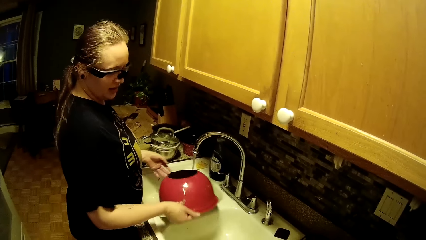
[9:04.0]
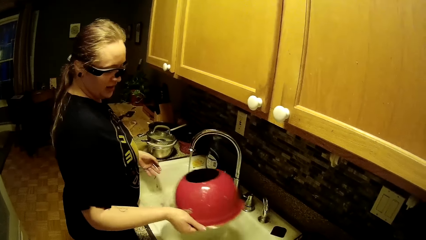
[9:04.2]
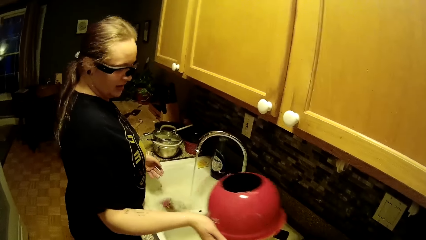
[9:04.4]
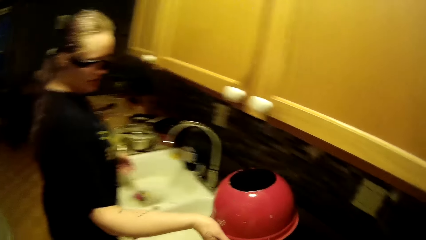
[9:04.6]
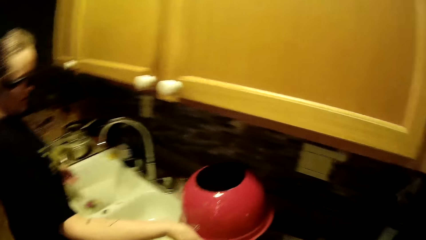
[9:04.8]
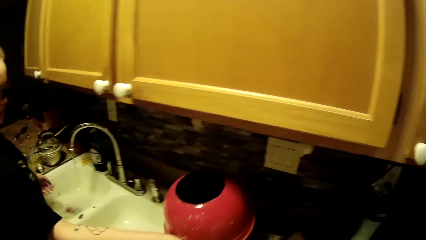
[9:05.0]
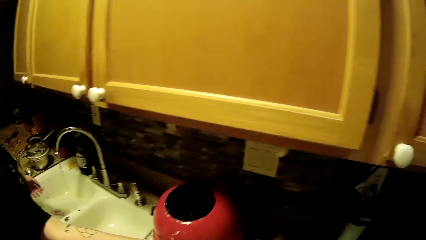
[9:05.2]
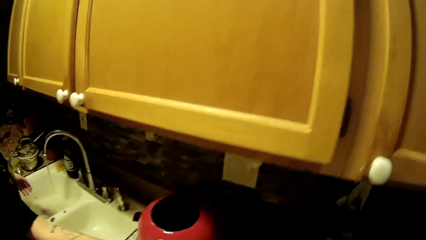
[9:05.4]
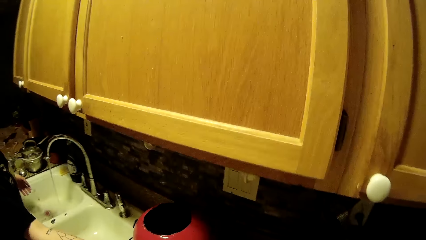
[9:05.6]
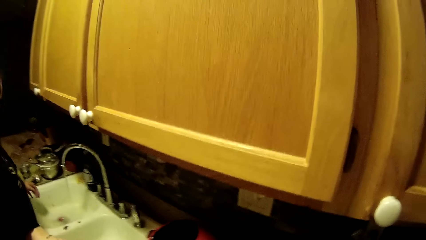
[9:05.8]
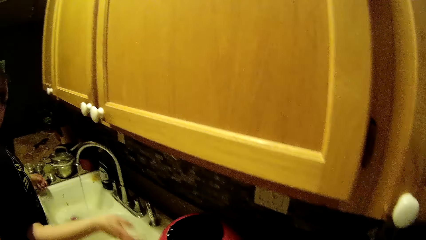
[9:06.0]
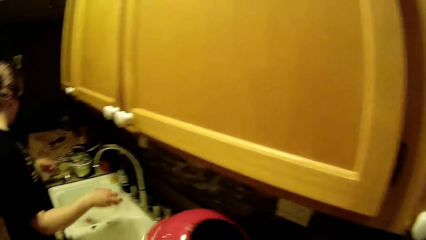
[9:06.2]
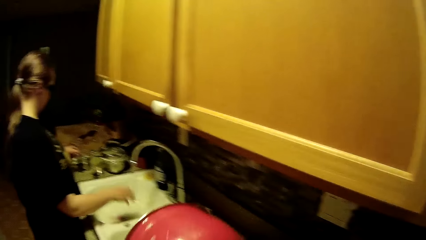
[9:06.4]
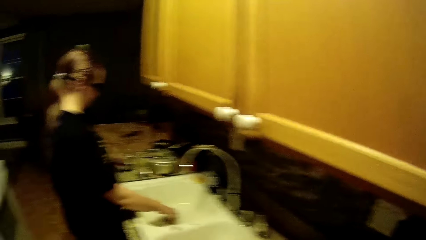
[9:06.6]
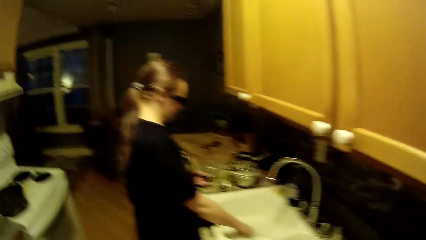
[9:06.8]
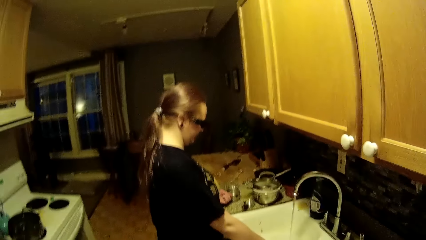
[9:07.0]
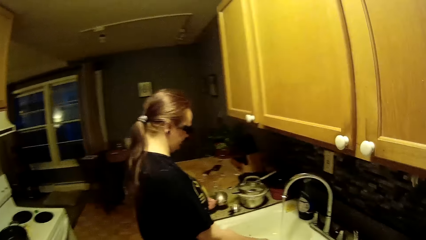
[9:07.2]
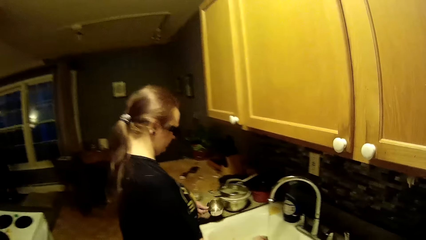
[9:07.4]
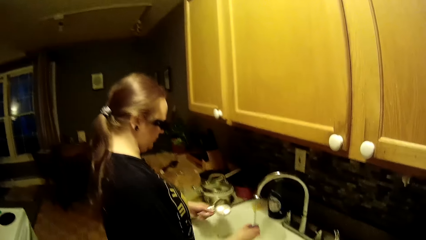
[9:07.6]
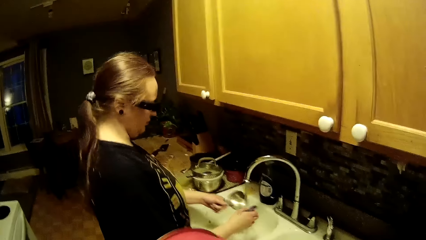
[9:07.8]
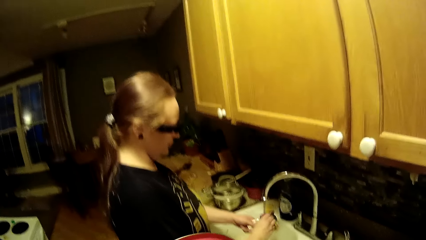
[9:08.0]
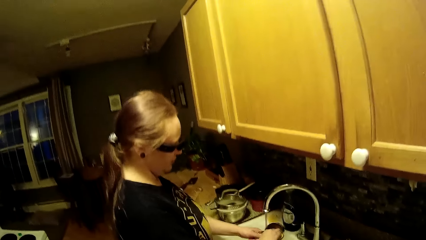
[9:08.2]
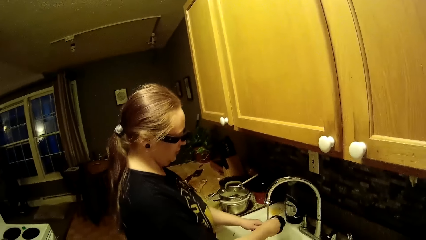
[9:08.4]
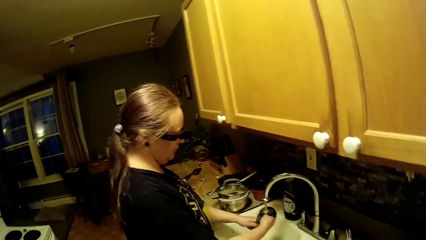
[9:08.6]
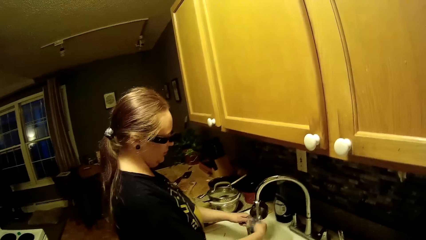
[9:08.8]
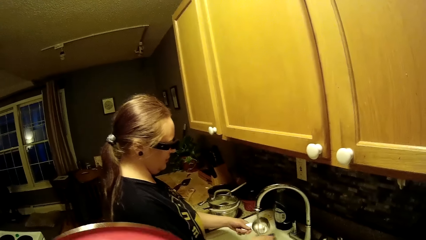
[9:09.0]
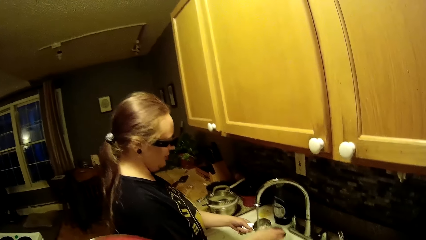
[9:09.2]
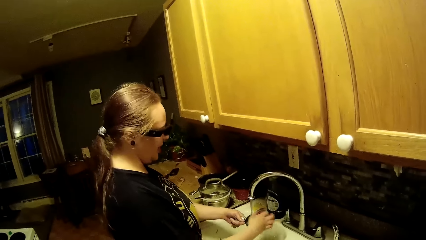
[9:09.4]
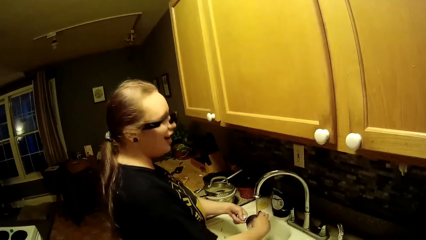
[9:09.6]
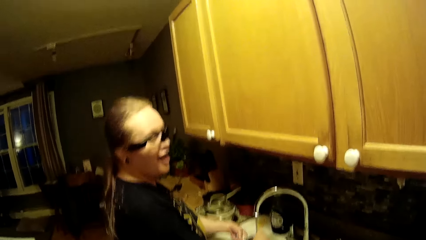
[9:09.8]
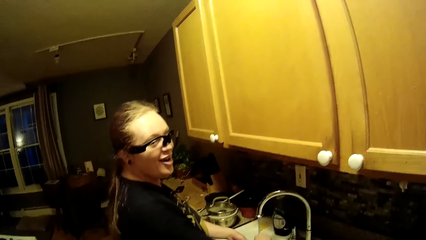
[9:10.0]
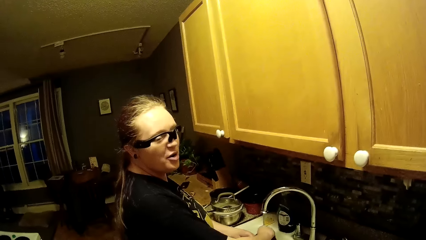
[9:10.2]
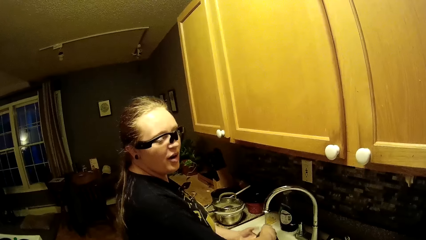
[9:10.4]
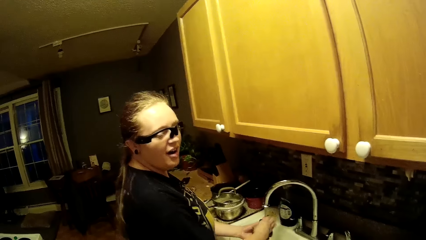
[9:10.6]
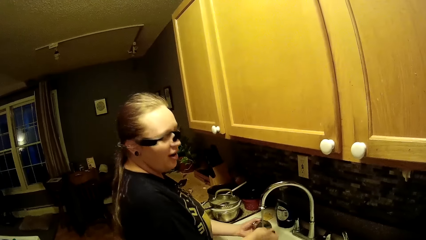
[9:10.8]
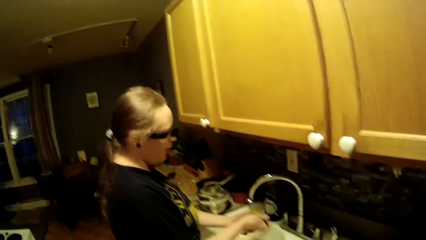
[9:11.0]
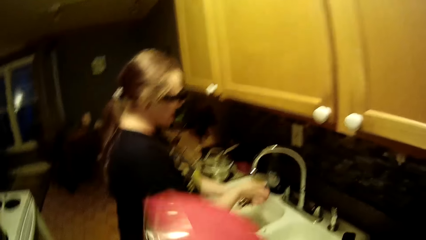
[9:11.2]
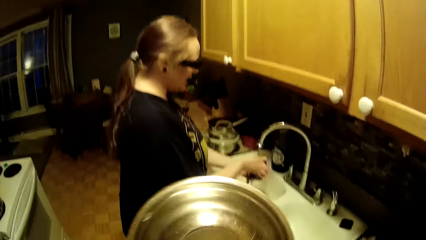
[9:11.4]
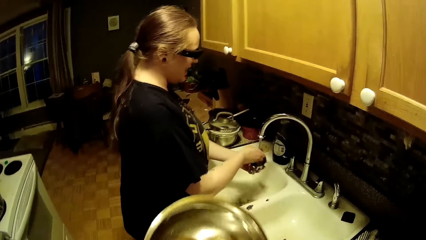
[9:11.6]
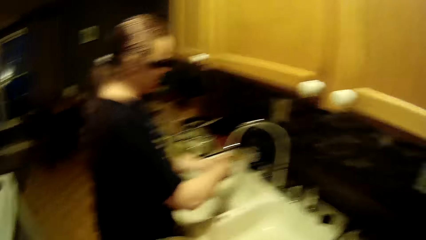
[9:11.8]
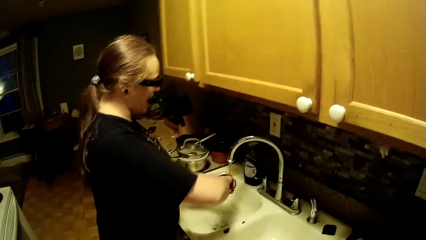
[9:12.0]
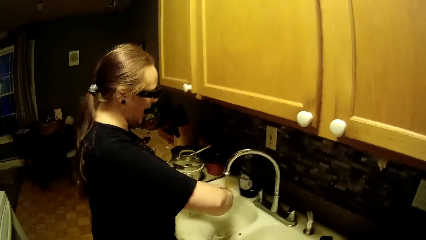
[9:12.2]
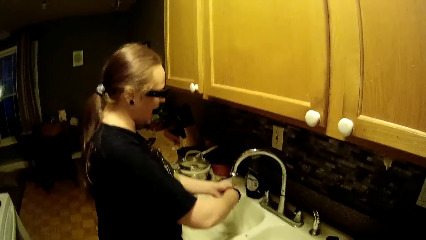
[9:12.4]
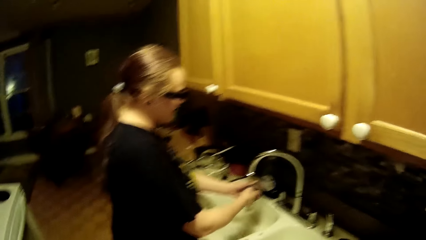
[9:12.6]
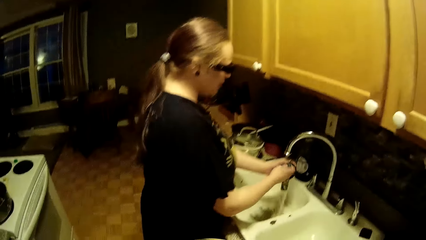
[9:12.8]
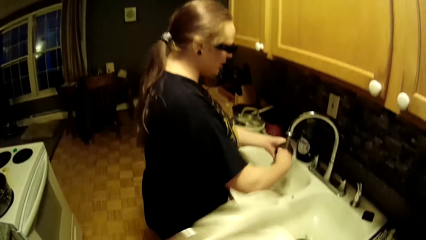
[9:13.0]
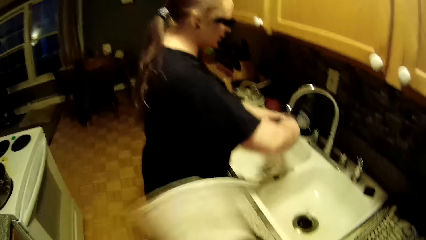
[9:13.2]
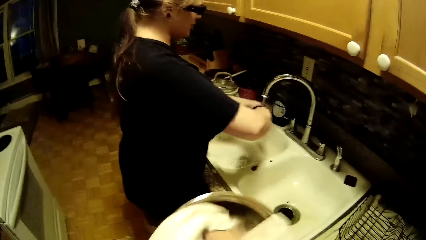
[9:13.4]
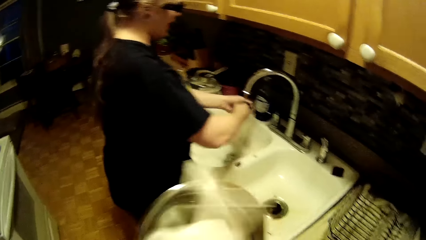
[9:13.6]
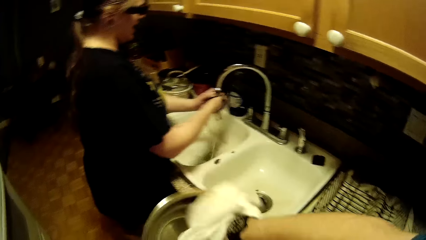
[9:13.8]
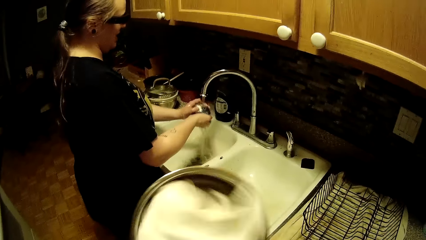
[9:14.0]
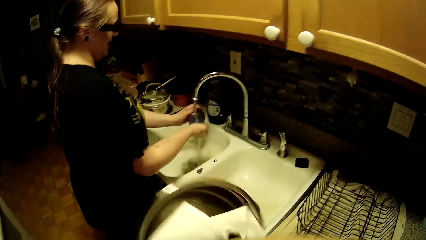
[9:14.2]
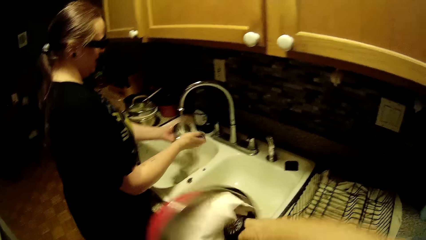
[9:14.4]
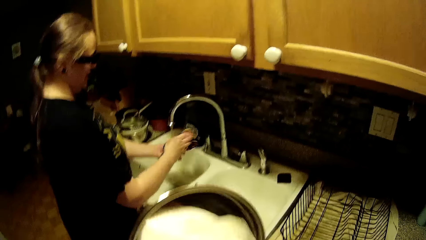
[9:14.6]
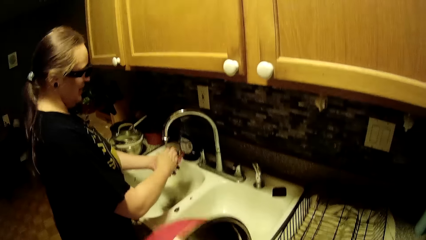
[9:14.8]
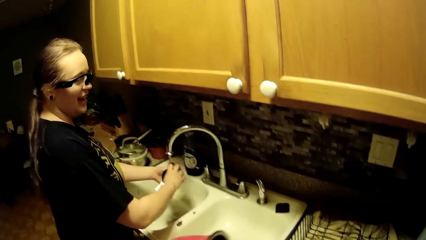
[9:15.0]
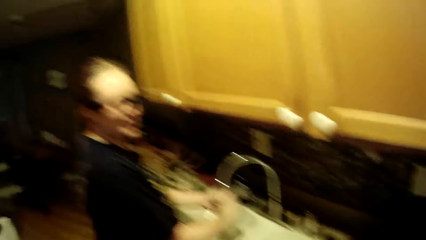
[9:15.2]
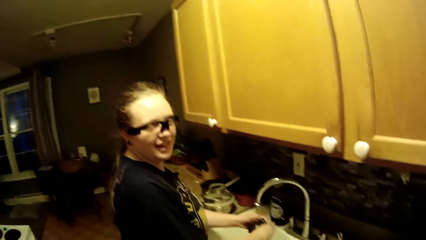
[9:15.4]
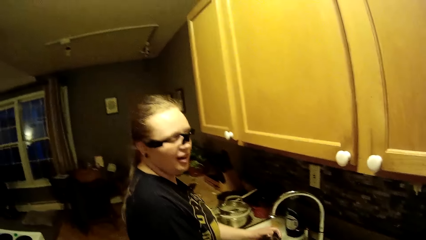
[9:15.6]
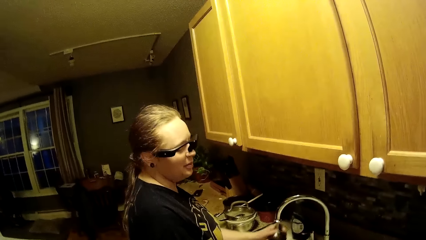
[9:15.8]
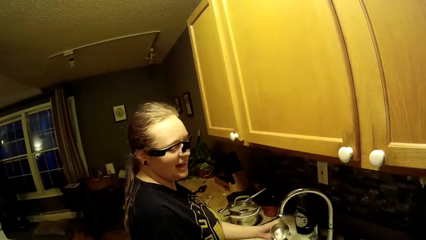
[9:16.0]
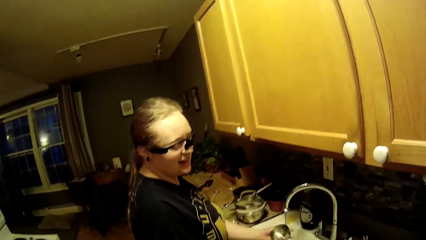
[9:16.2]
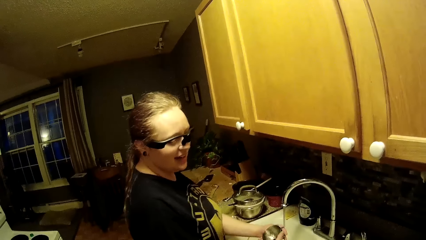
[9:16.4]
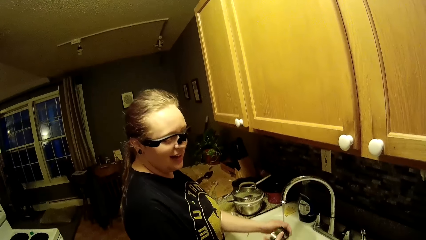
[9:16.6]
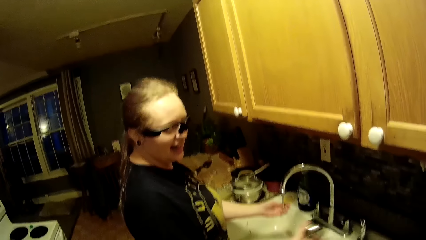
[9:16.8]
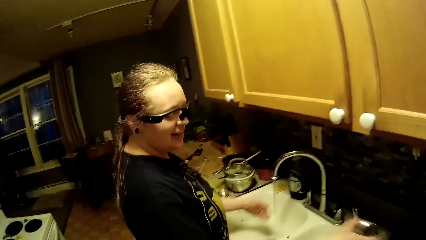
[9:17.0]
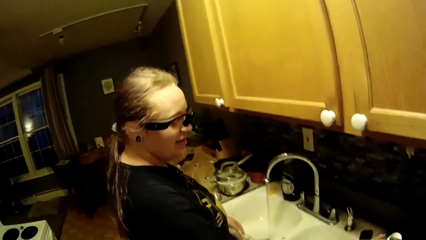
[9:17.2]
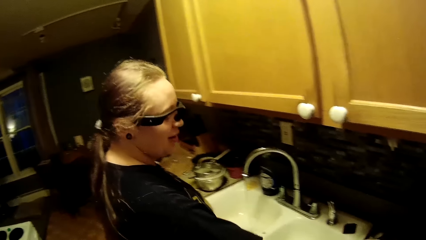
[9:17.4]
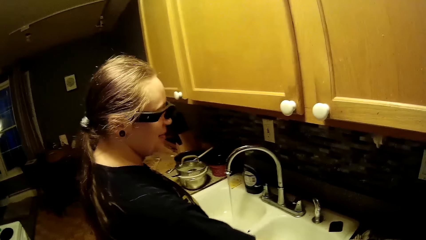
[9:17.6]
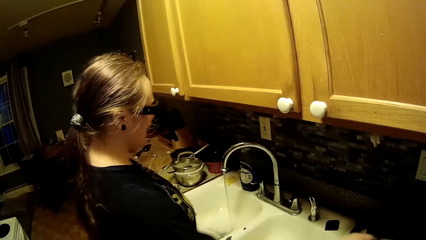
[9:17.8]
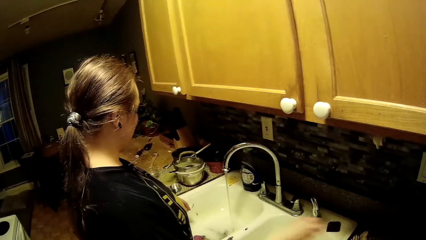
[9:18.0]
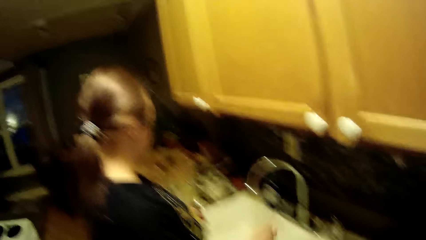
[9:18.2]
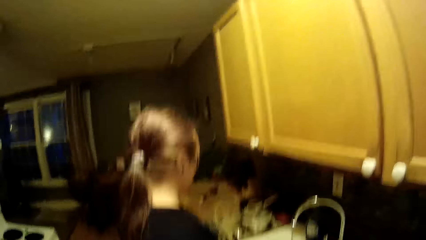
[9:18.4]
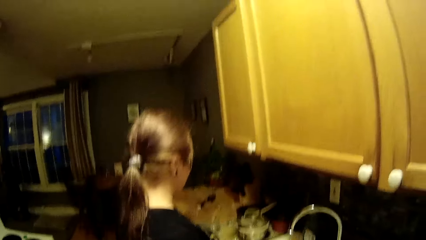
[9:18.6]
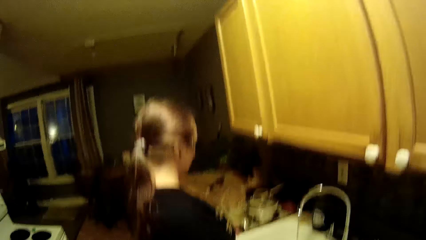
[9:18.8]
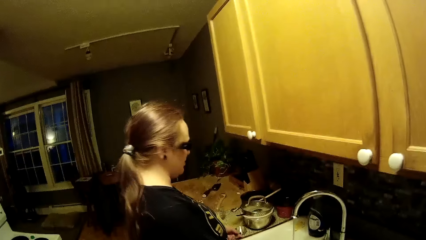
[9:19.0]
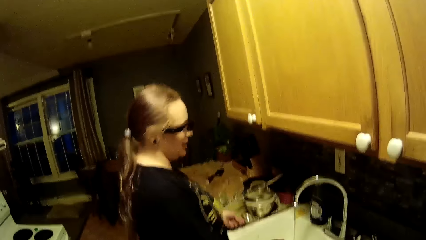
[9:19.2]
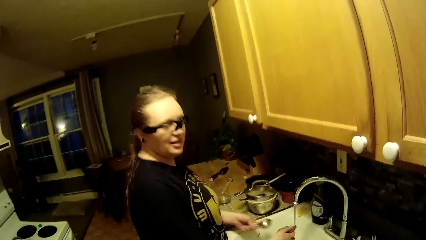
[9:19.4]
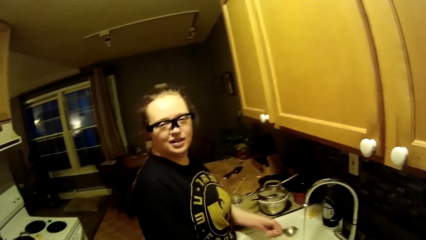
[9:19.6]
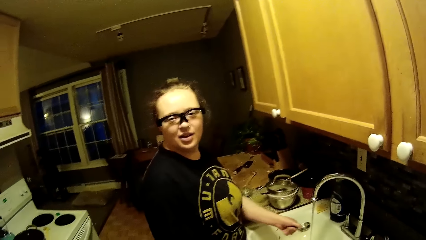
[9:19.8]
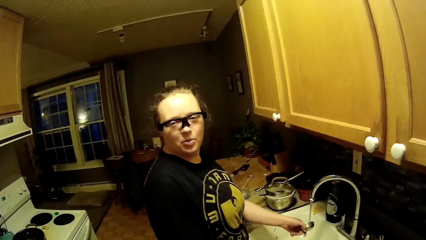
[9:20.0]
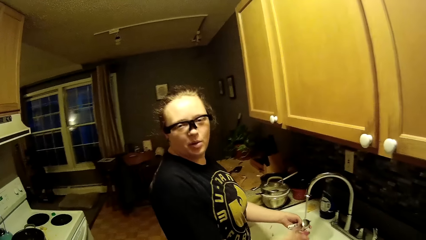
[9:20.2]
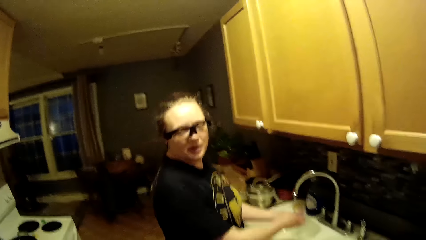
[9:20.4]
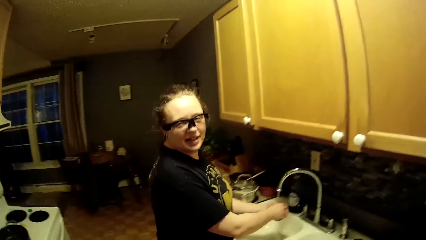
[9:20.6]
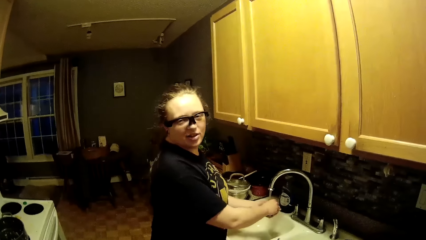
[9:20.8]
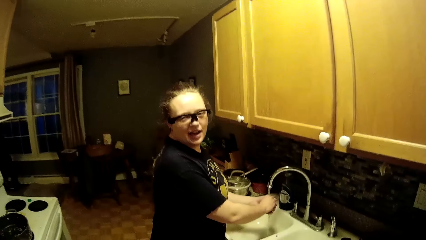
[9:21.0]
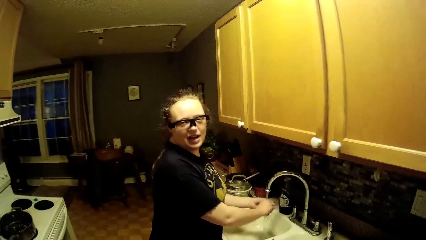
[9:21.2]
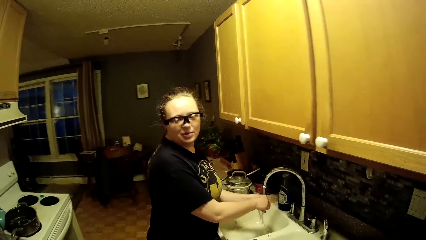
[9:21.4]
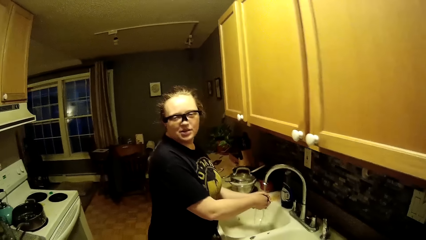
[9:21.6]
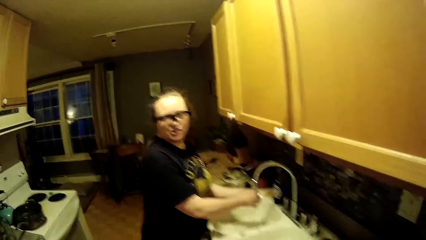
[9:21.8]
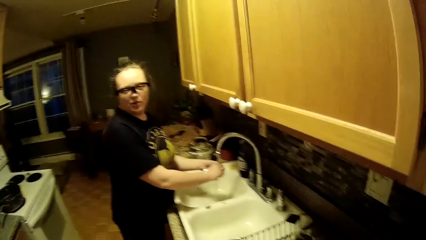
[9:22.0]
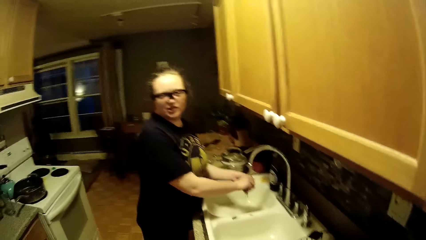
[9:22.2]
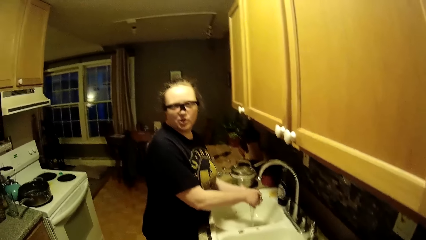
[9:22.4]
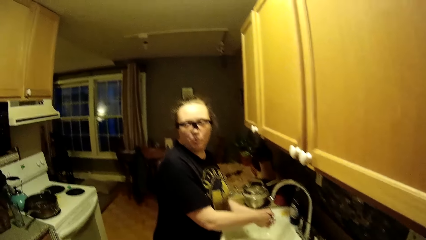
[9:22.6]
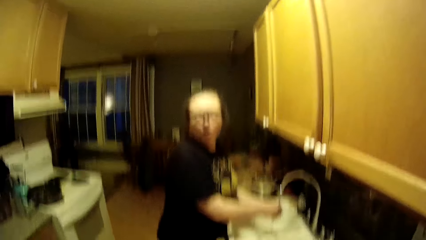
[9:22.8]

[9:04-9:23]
The woman places the dish onto the dish drainer with her right hand. The camera wearer picks the dish from the dish drainer with his left hand. The woman picks a measuring cup from the kitchen counter with her left hand. The woman picks the sponge from the left sink bowl with her right hand and washes the measuring cup with the sponge in her right hand. The camera wearer wipes the dish with the towel in his right hand. The woman talks to the camera wearer. The woman moves the steel measuring cup. The woman picks a small bowl or spoon from the kitchen counter with her left hand. The woman washes the small bowl on her left hand with the sponge on her right hand in the kitchen sink.
